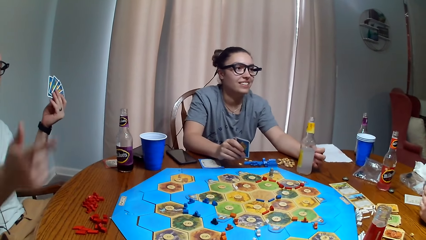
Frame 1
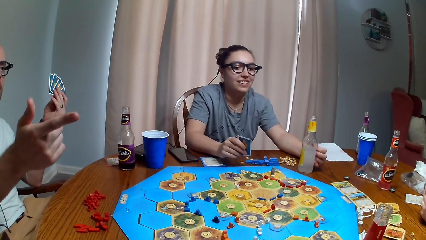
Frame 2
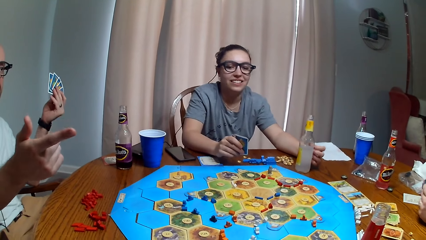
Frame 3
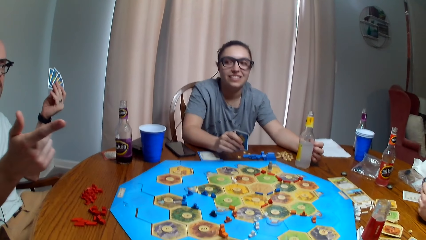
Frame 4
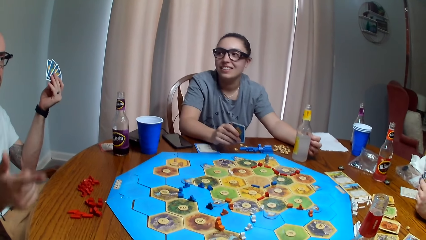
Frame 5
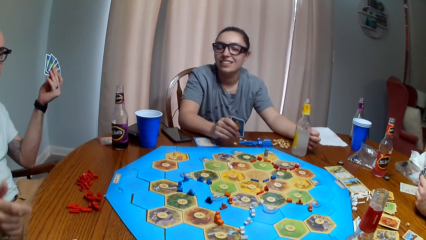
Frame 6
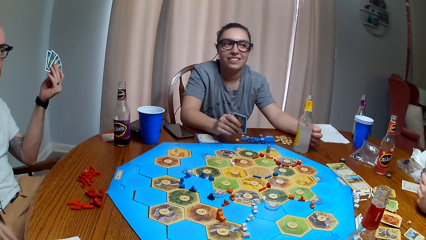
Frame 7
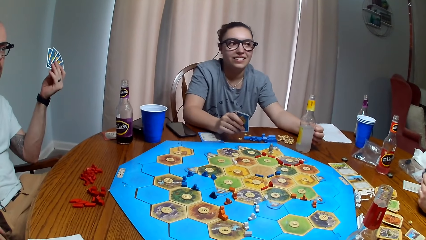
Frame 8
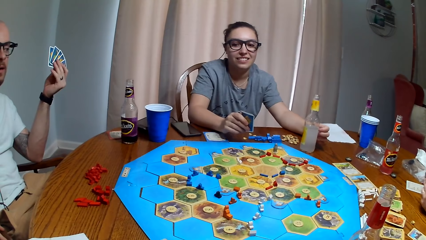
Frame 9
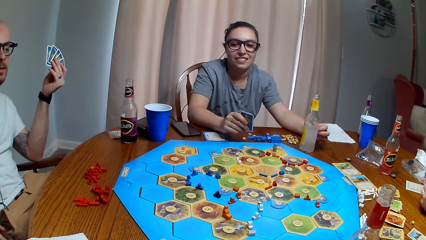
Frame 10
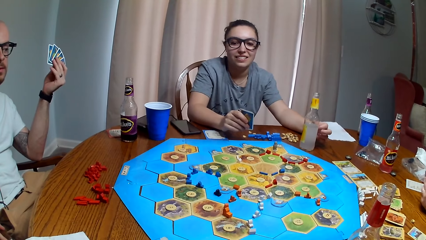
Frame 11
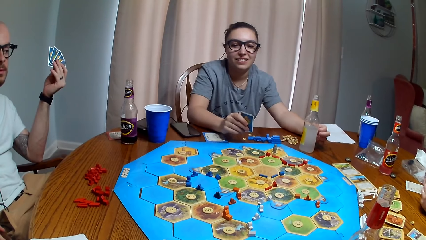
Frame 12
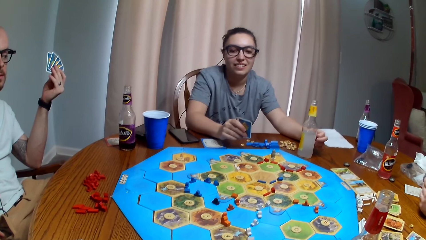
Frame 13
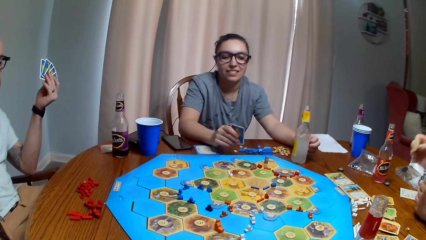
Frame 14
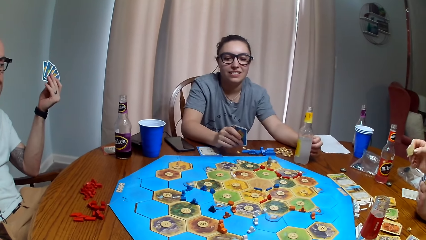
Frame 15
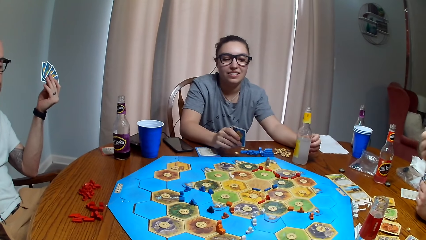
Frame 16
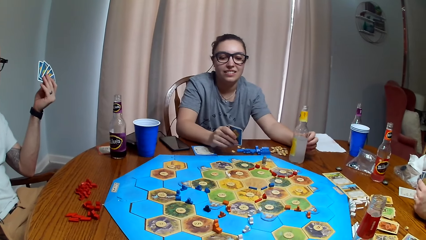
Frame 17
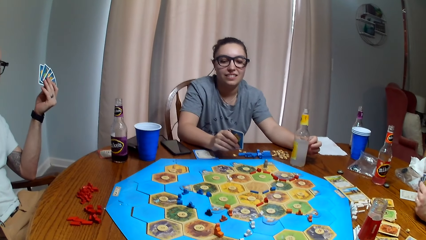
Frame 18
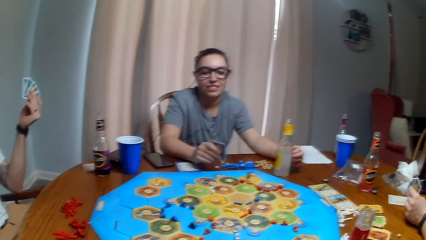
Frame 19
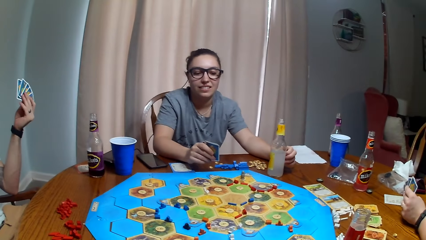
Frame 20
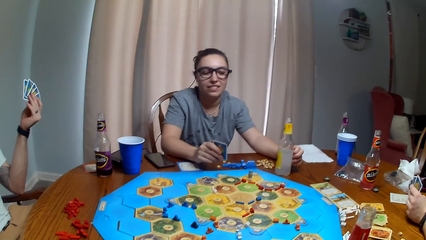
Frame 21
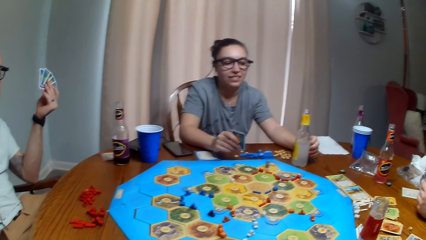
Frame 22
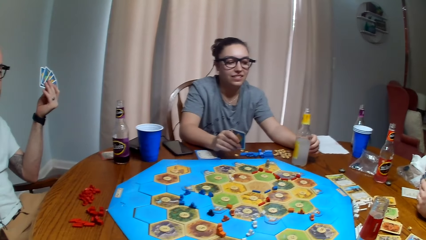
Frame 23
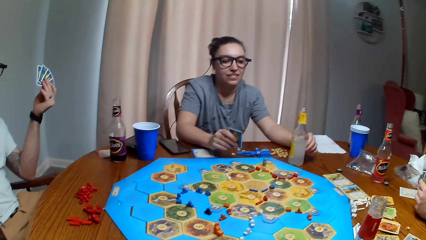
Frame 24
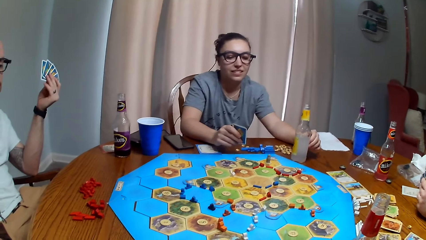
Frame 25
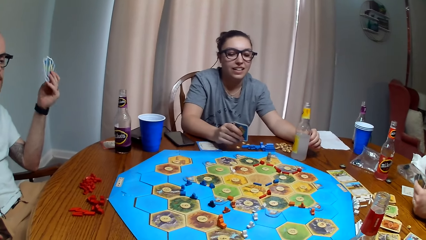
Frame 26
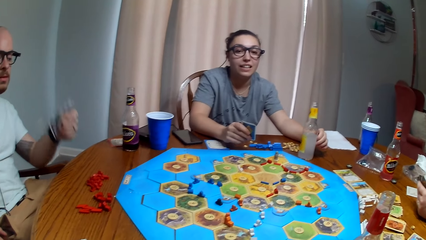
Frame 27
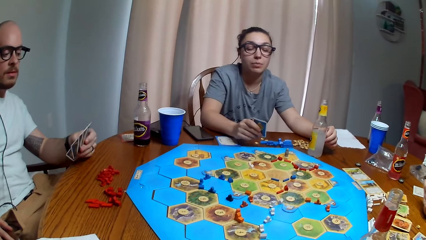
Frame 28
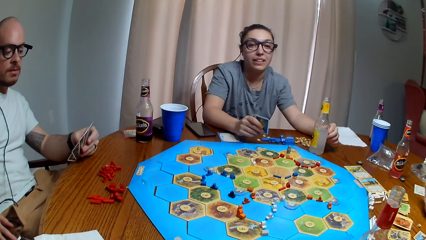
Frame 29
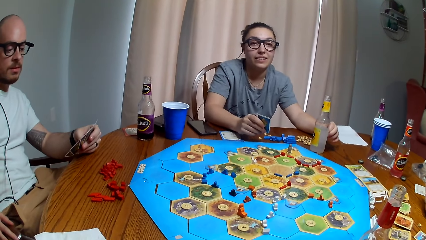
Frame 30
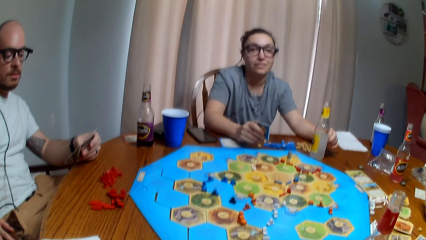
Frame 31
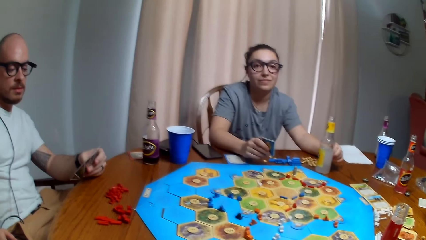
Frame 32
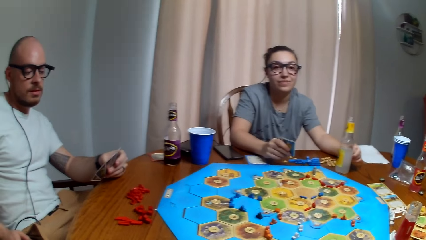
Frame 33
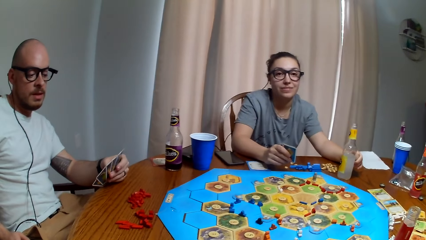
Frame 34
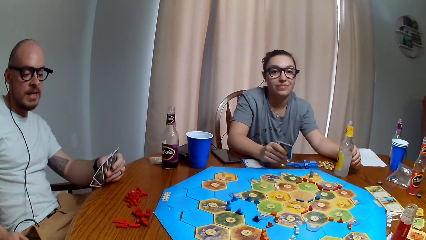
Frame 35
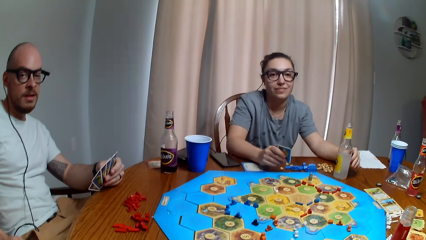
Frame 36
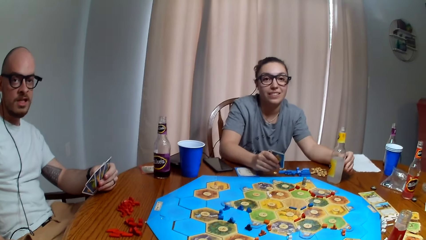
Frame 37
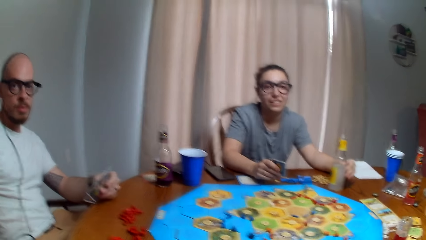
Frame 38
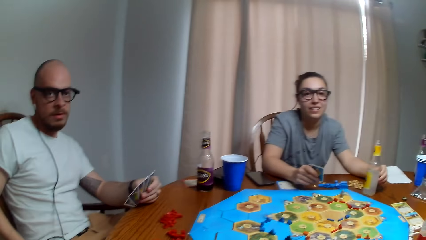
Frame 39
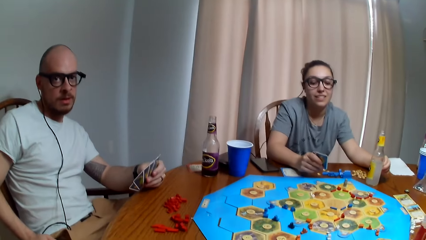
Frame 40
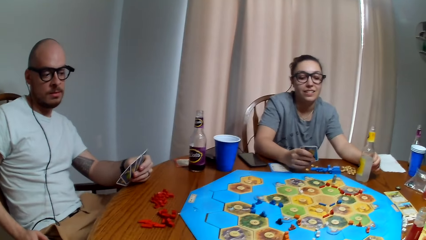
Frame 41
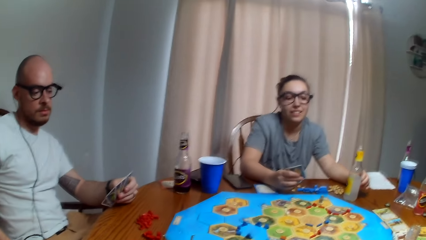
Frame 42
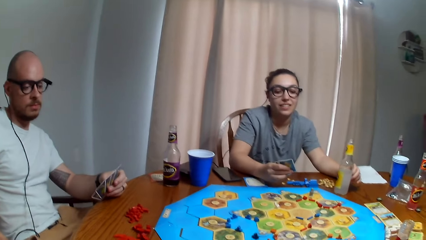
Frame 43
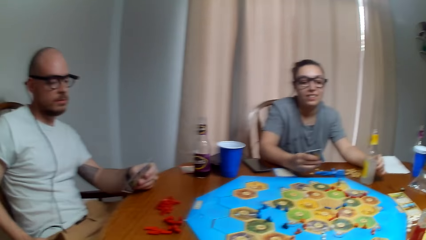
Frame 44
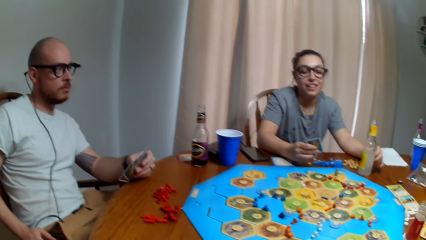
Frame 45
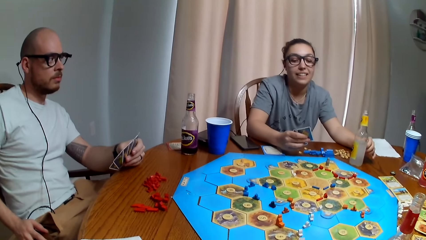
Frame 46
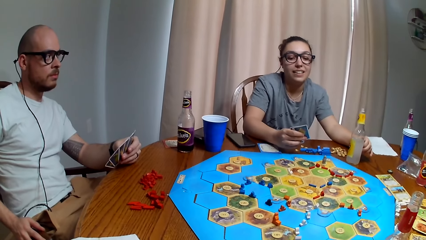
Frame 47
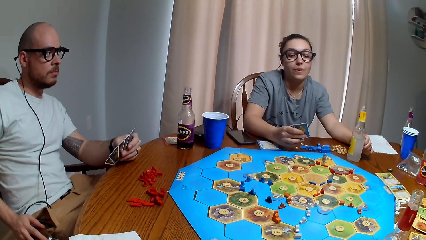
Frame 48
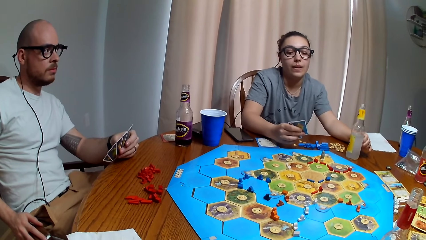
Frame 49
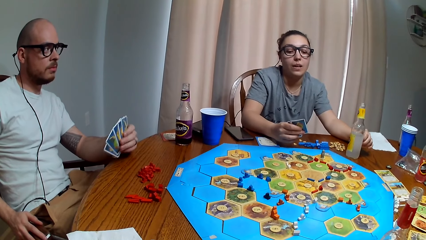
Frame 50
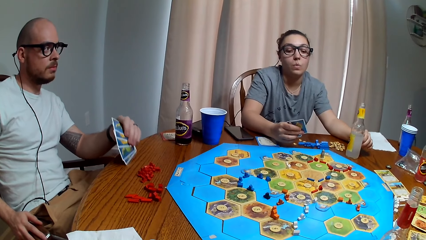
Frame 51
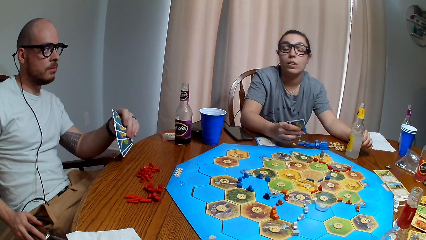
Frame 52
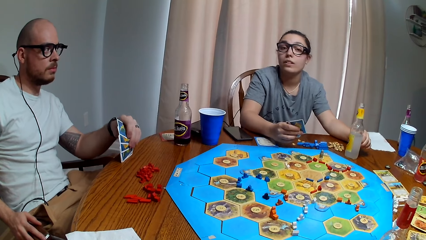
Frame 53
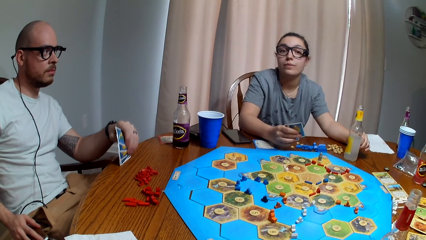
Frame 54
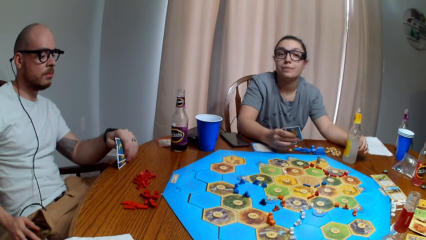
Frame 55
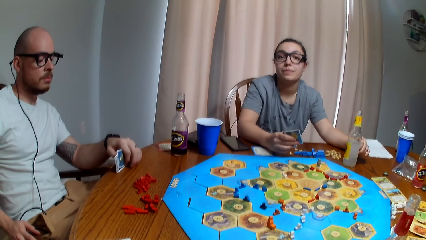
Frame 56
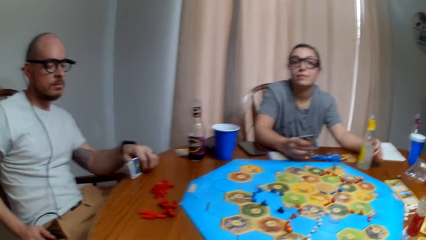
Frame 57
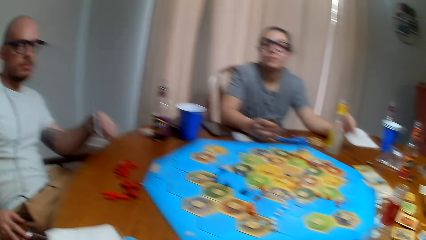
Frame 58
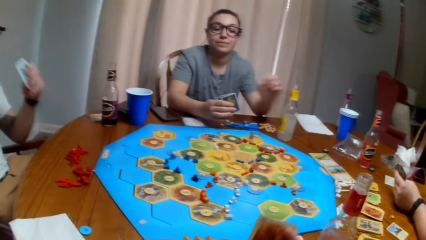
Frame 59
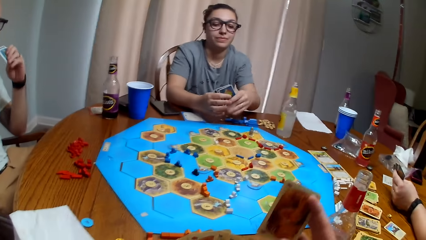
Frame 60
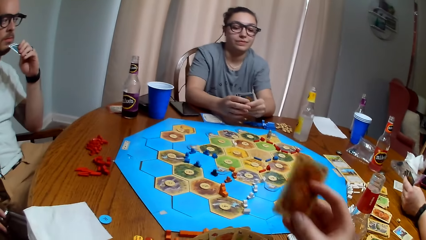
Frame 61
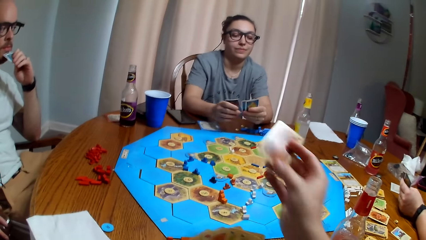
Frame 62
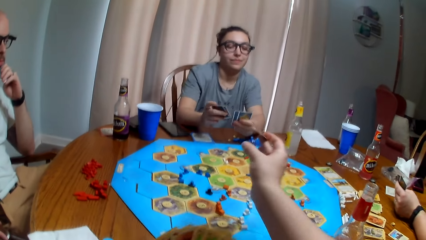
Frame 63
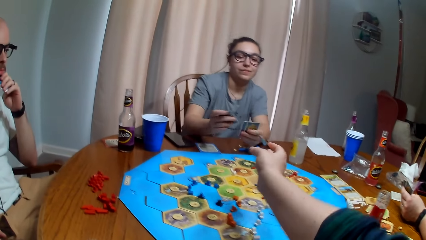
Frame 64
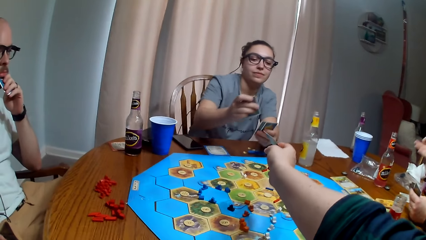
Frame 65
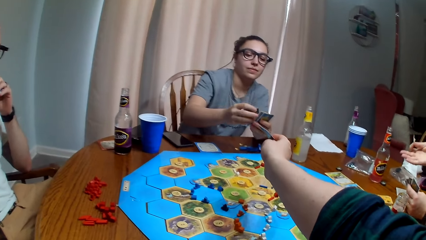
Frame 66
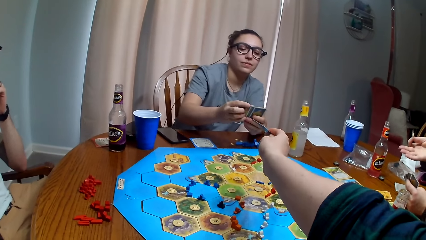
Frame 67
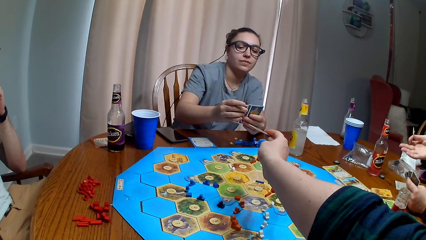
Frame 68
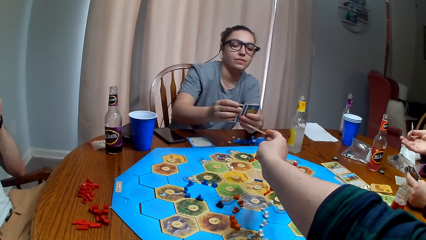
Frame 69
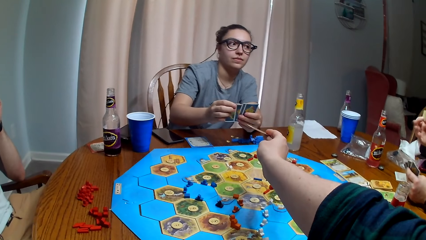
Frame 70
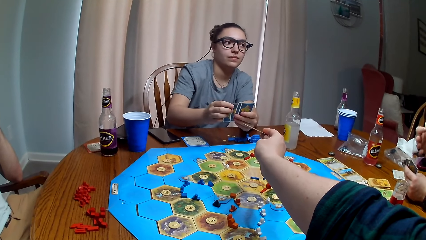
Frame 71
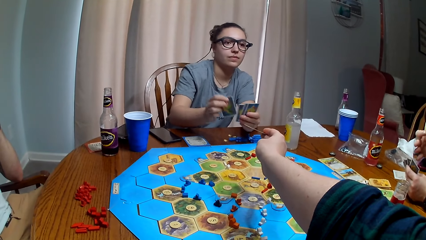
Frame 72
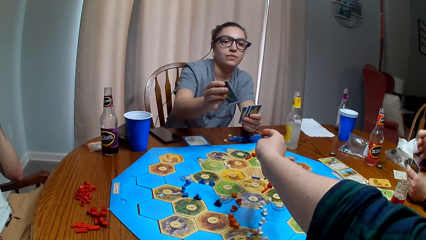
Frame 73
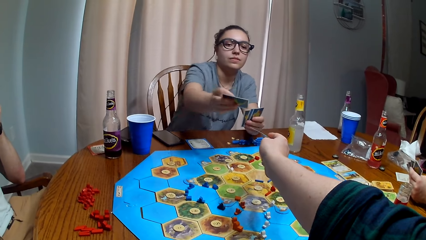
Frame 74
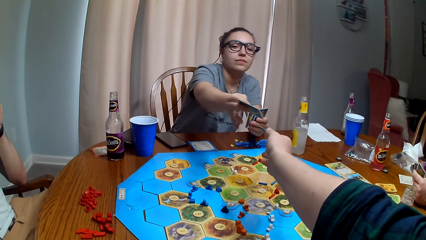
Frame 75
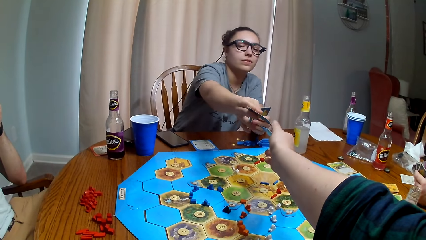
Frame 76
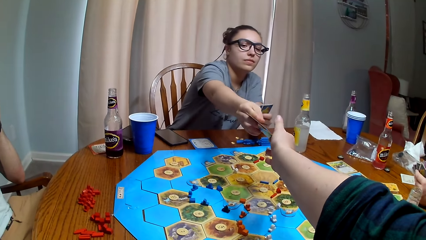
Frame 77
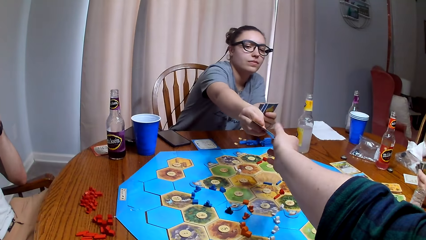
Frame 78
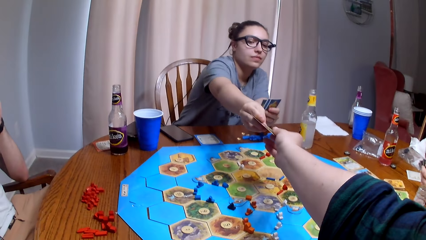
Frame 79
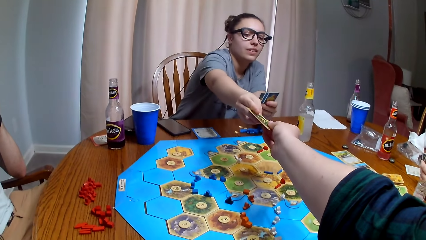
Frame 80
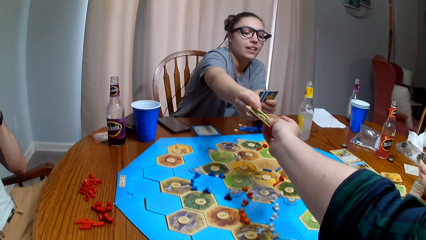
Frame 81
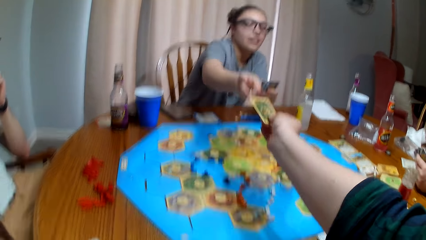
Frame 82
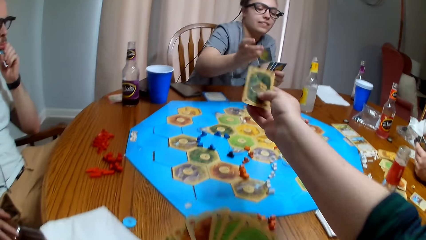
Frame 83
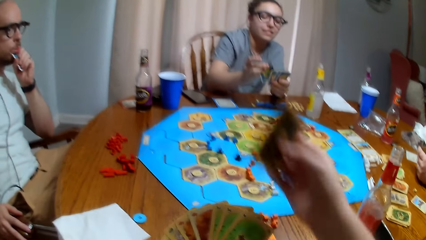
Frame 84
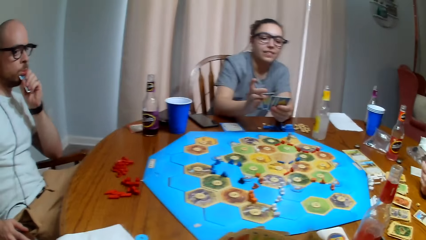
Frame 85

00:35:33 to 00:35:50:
The camera wearer dialogues with a woman. A man touches the face. The camera wearer exchanges the card with the woman.
